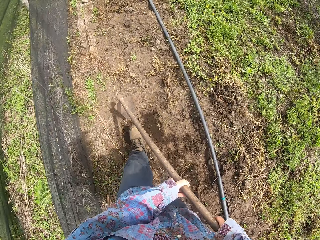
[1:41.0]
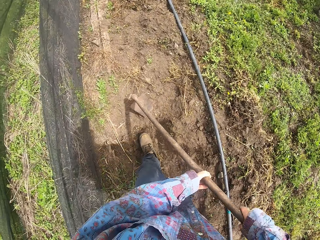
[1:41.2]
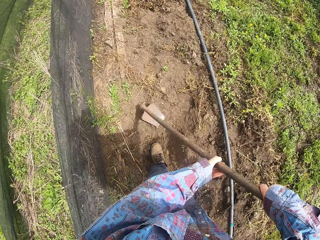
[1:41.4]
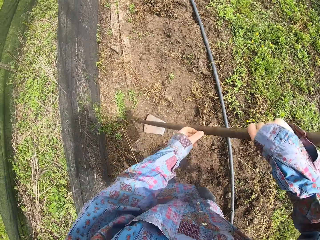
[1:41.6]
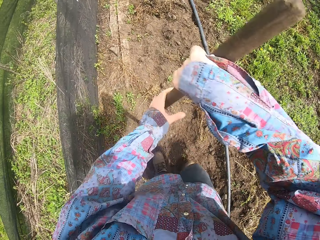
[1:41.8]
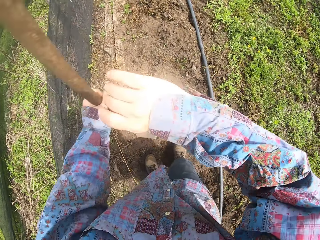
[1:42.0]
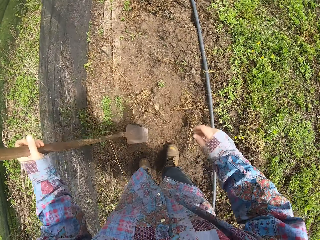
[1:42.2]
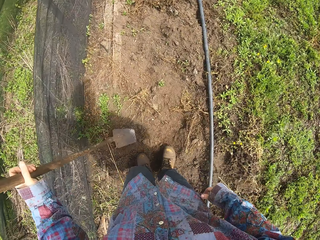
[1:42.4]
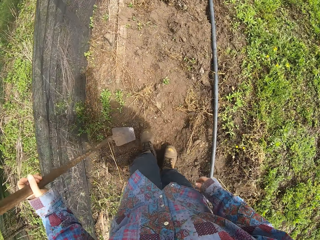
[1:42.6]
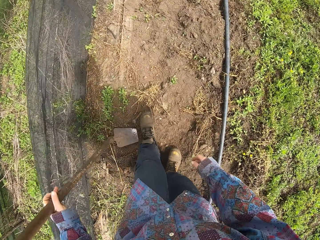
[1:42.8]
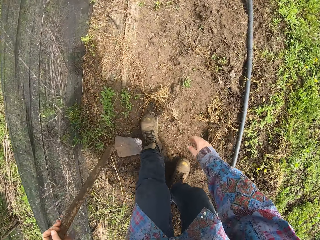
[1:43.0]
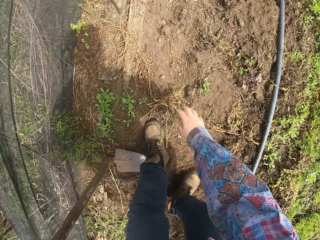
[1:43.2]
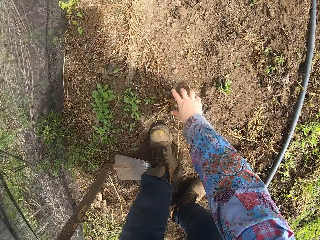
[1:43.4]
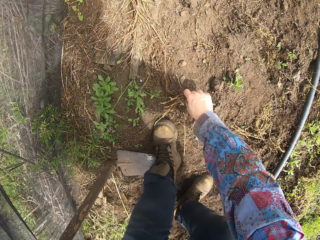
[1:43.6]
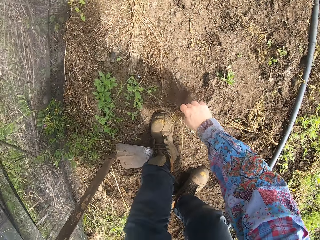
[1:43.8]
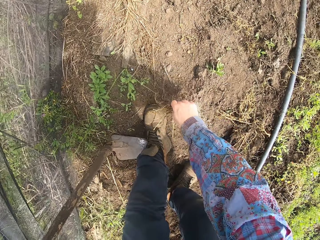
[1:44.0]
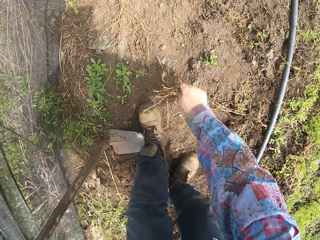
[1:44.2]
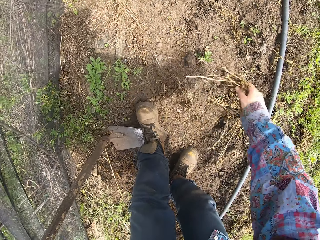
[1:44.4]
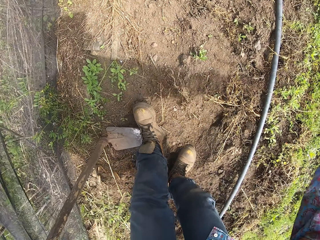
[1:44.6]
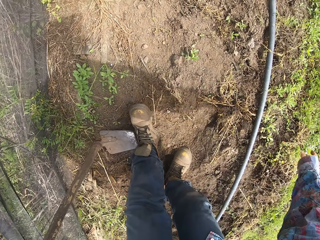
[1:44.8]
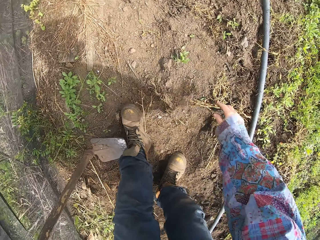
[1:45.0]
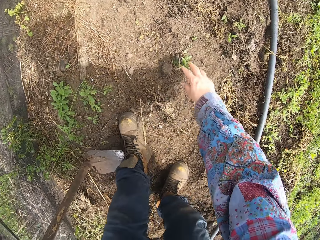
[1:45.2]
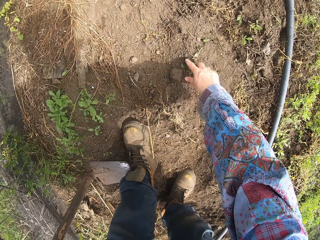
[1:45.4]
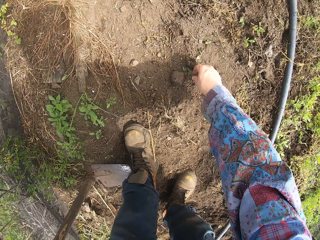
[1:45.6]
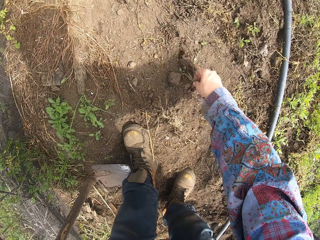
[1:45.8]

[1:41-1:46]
The camera wearer places a garden hoe on the ground. They pick weeds. They throw the weeds.

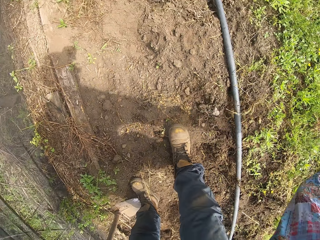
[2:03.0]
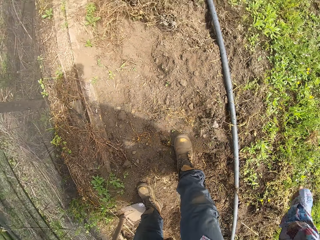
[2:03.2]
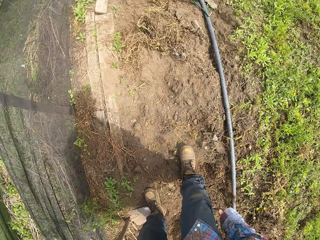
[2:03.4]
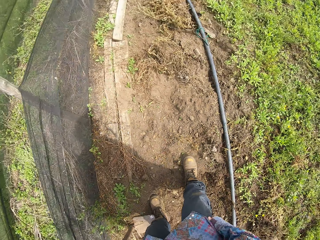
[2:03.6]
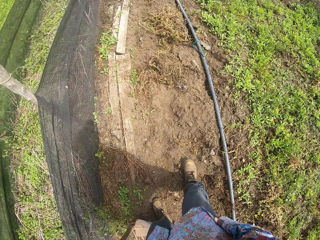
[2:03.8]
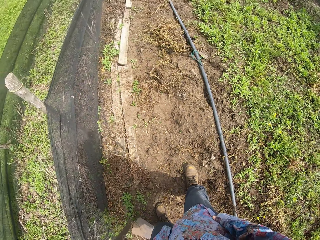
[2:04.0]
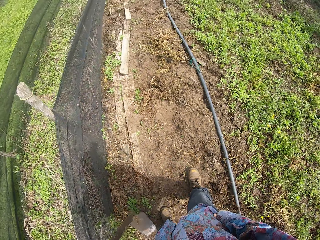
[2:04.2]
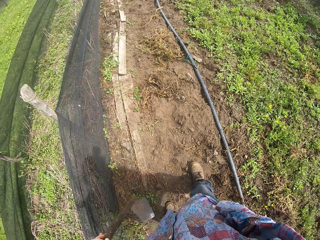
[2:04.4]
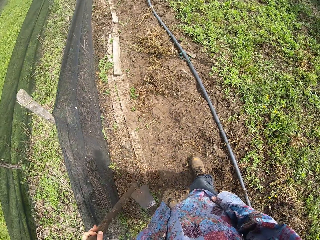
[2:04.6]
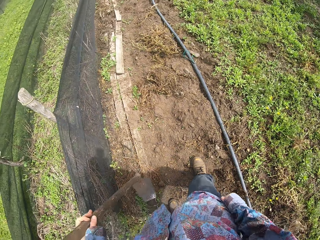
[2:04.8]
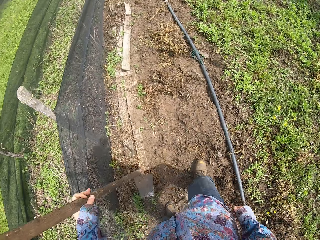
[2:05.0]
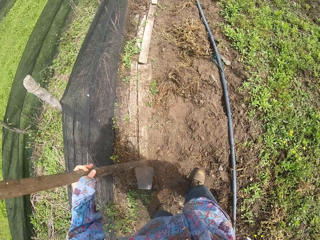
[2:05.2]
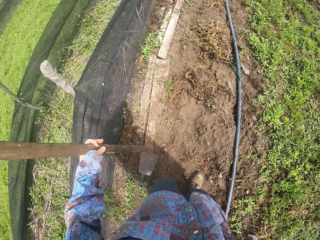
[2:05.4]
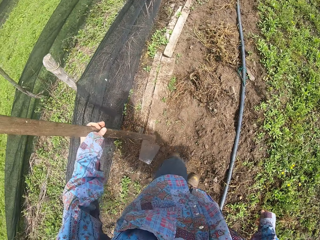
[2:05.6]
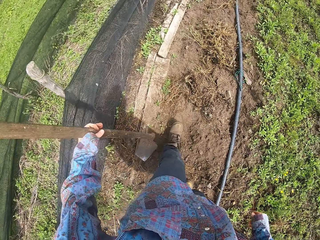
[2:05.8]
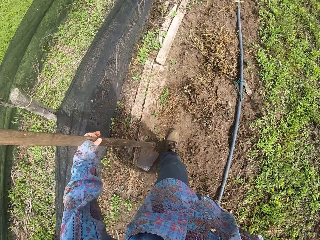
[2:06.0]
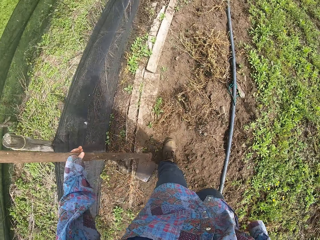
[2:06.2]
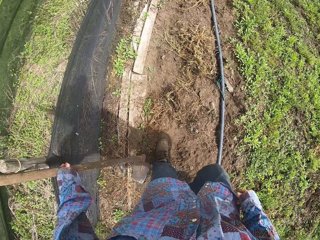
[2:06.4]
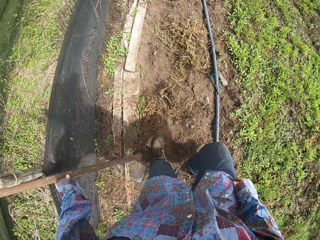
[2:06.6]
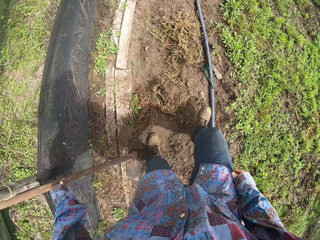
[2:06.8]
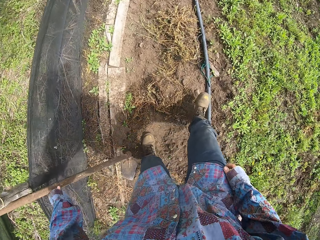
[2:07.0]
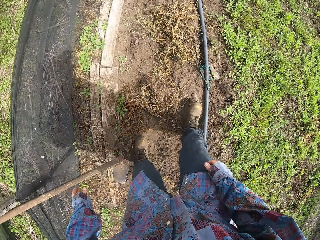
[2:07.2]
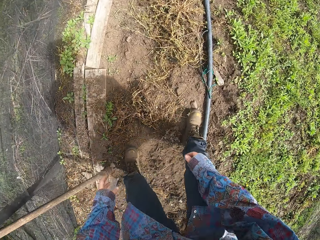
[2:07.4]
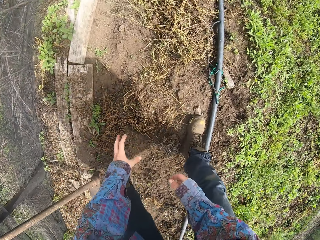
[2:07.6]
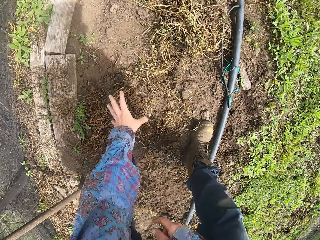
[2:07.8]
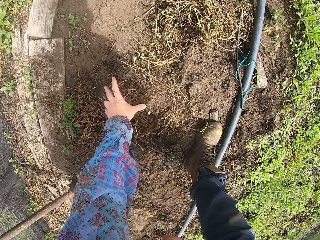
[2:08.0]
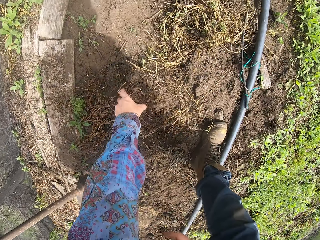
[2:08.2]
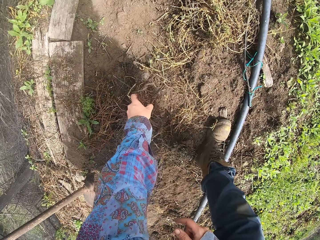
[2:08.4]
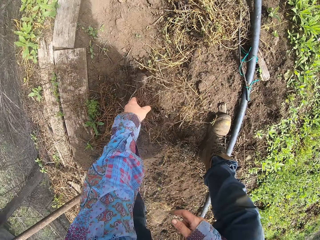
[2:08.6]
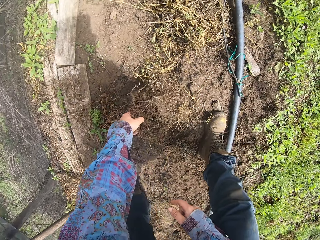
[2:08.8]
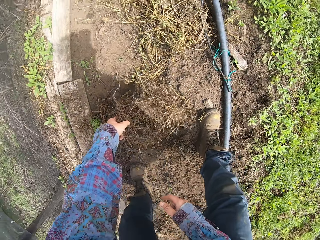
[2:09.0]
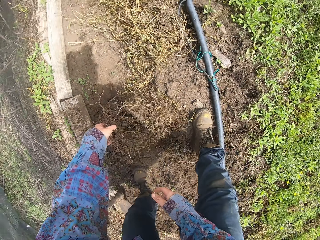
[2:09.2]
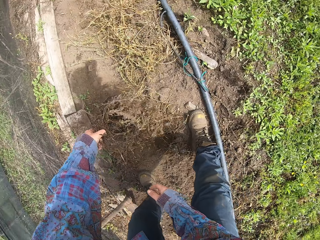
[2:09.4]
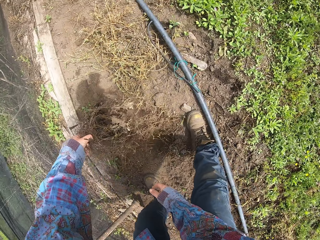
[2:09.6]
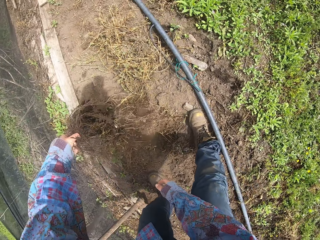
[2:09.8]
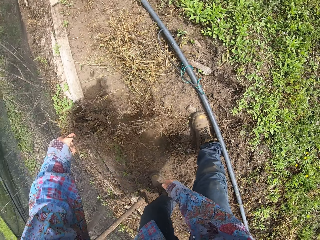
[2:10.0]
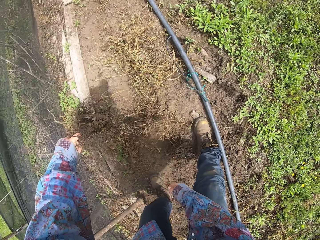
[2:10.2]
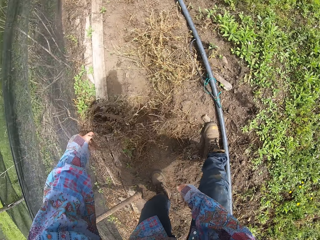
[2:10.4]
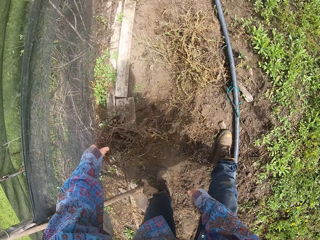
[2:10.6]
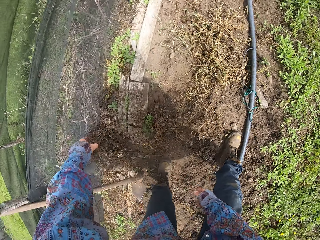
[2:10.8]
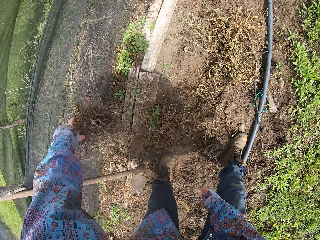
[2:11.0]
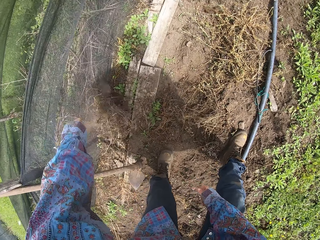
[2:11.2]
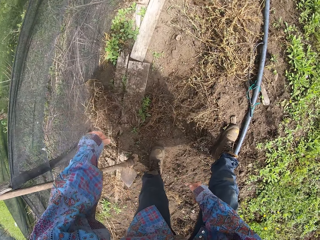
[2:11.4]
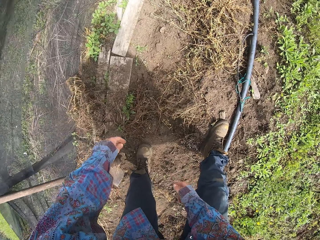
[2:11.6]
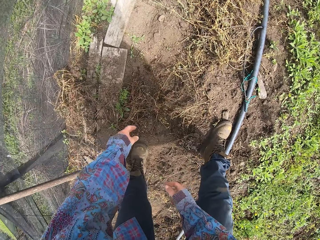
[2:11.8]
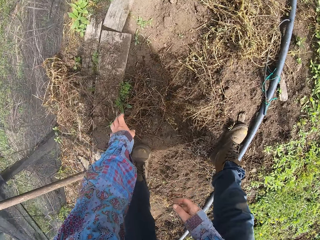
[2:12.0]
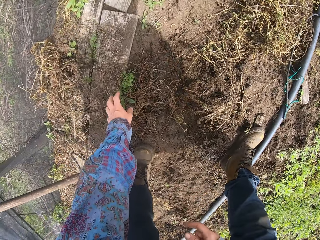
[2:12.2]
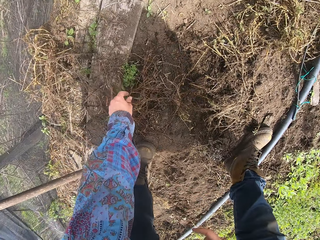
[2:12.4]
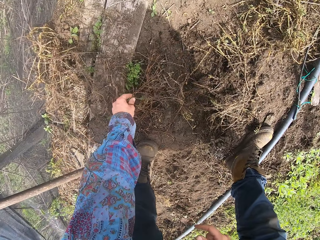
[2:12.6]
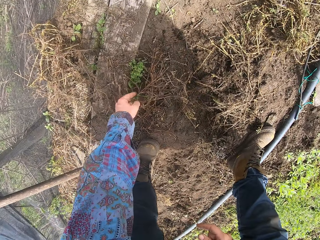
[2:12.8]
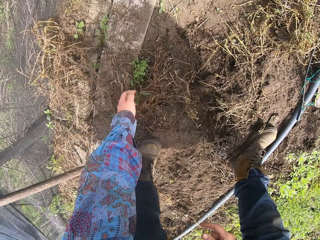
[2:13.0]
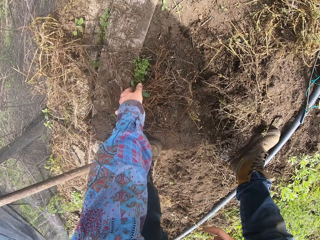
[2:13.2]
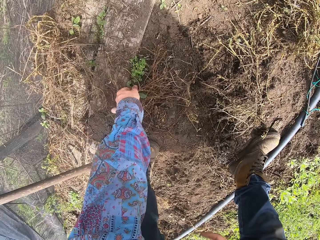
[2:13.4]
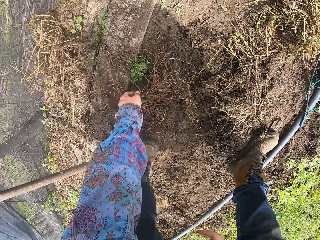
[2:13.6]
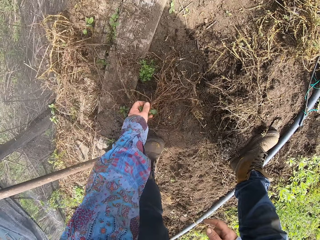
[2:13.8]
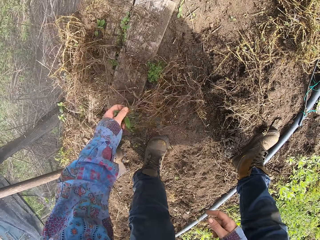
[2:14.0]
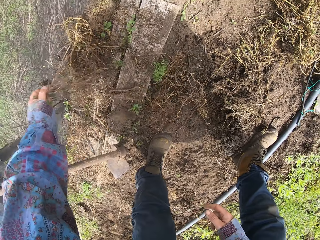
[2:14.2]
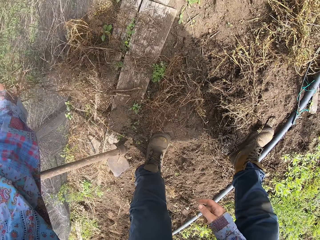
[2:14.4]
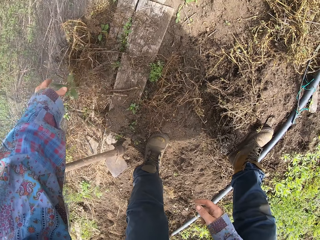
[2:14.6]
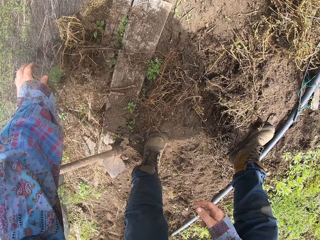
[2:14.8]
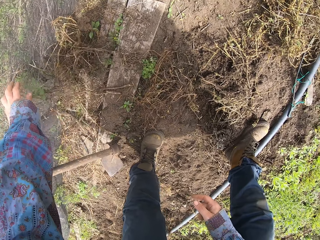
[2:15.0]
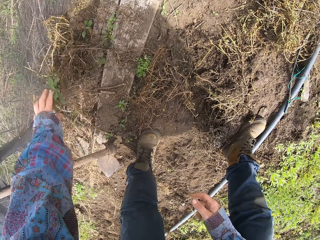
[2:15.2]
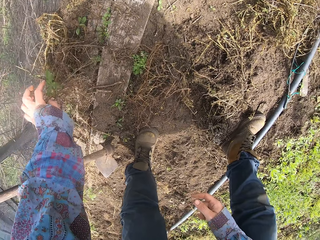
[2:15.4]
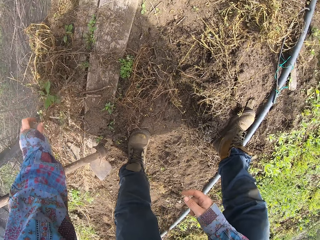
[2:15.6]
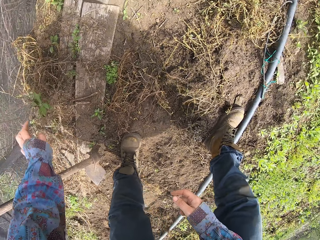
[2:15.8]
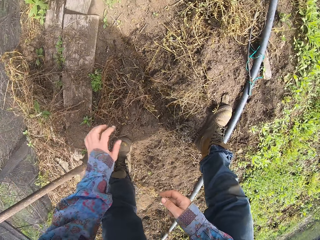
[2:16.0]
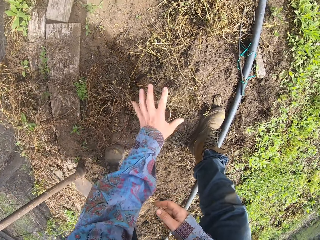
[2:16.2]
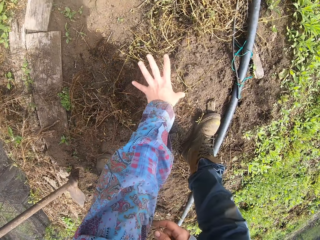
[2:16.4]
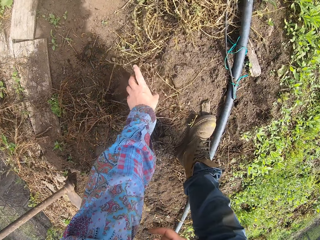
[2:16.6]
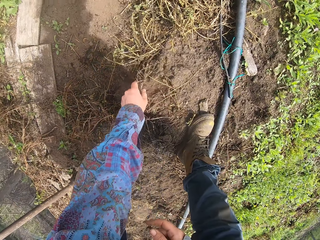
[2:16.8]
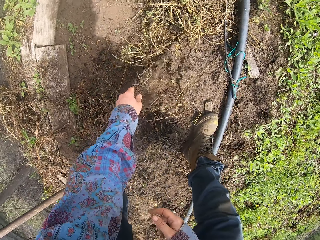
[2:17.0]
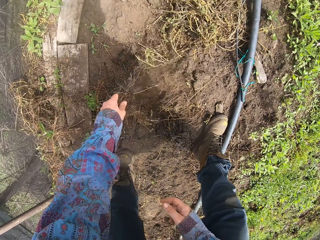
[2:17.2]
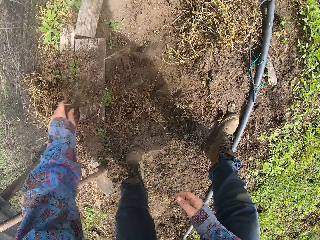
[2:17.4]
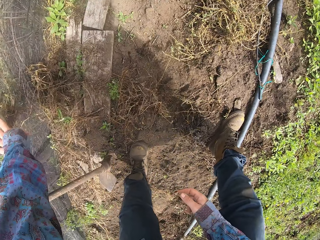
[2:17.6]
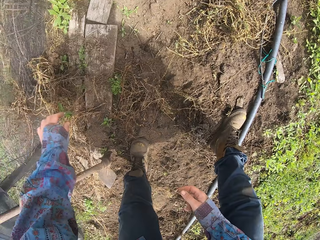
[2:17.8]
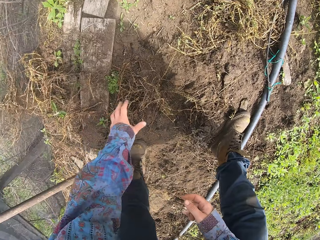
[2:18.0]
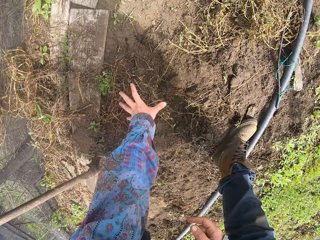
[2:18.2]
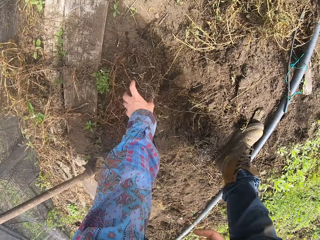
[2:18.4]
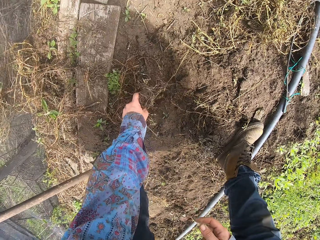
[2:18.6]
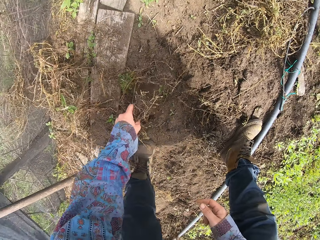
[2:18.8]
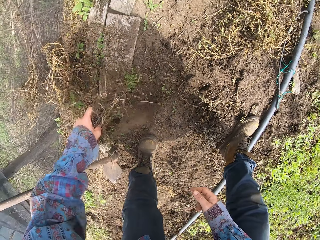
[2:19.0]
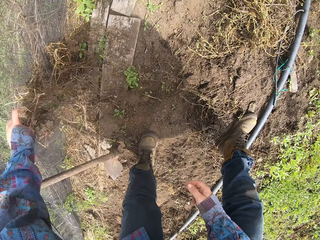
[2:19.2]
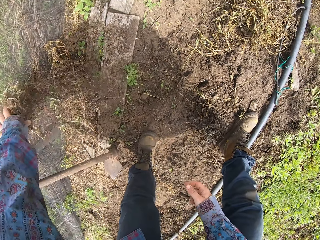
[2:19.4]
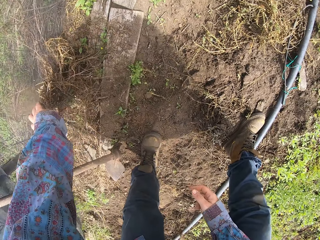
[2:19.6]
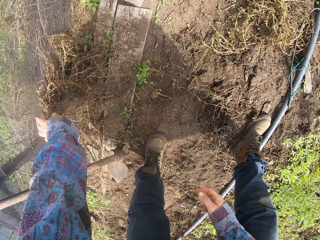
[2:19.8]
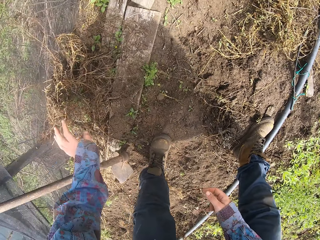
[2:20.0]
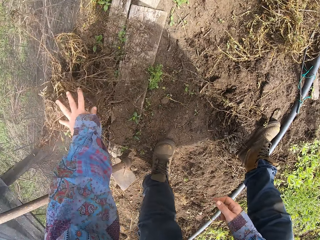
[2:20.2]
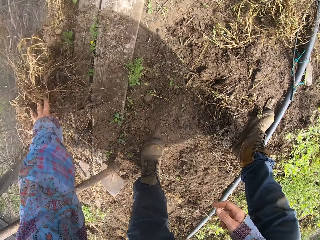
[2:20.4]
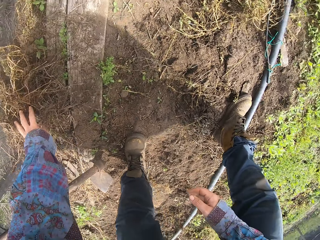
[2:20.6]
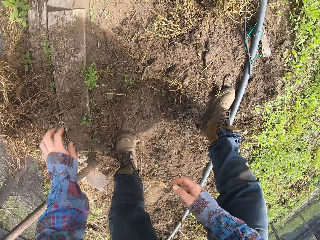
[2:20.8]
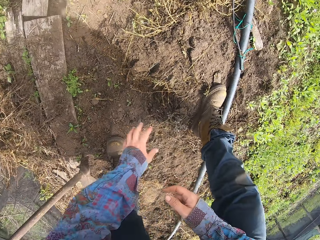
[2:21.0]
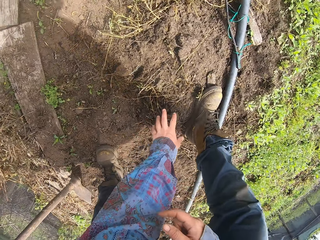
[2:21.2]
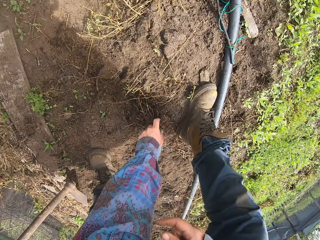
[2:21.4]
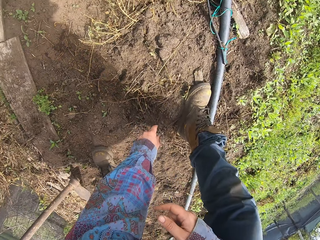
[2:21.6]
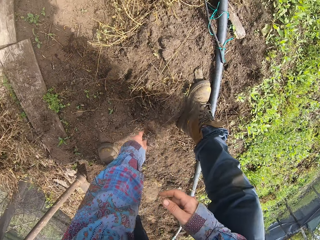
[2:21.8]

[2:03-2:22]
The camera wearer throws weeds. He lifts a garden hoe. He walks around the garden. He places the garden hoe on the ground. He drops the hoe. He picks weeds. He removes the plants with his hand. He throws the weeds. He picks weeds. He places the weeds on the ground. He picks weeds. He throws the weeds. He picks weeds. He places the weeds beside a fence. He presses the weeds. He picks weeds.
